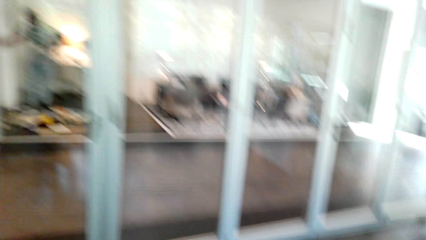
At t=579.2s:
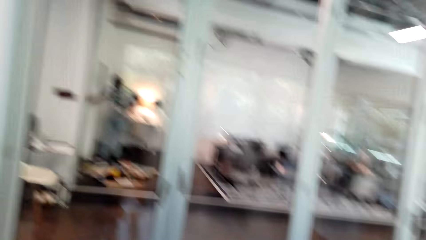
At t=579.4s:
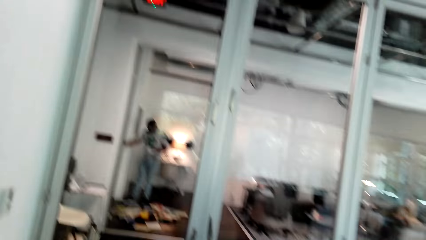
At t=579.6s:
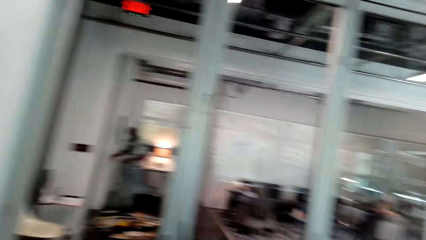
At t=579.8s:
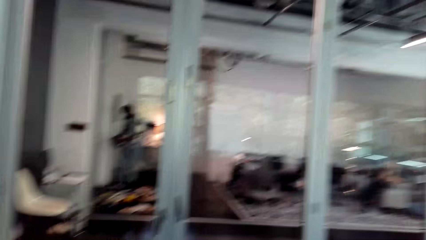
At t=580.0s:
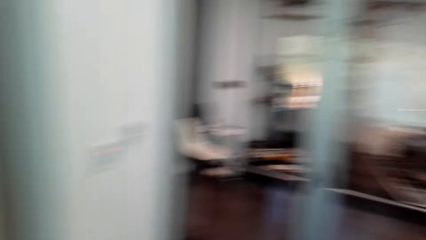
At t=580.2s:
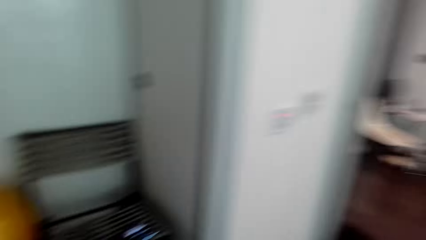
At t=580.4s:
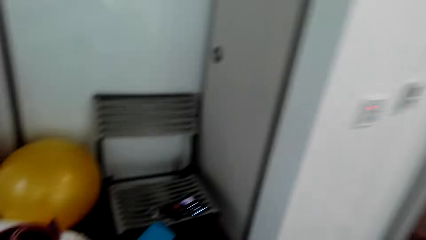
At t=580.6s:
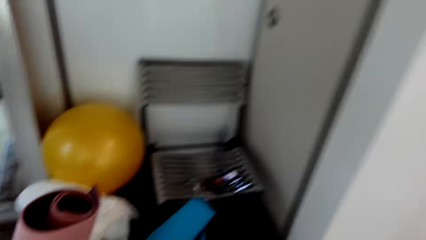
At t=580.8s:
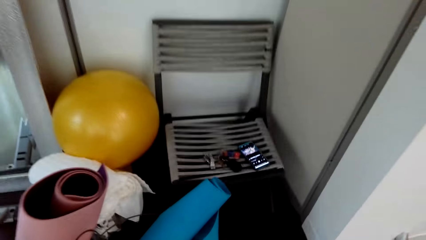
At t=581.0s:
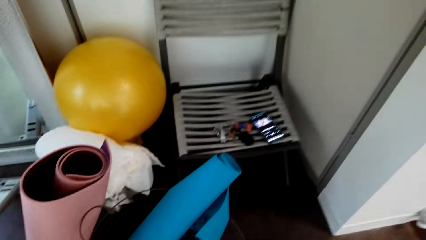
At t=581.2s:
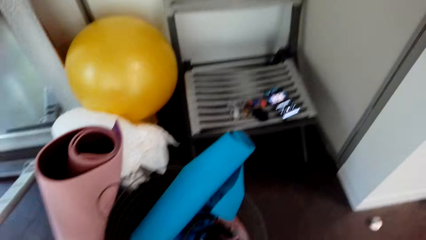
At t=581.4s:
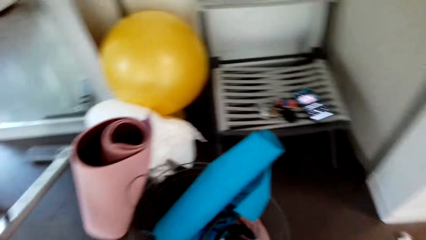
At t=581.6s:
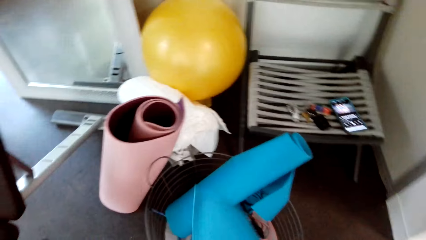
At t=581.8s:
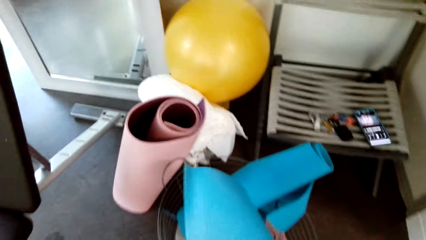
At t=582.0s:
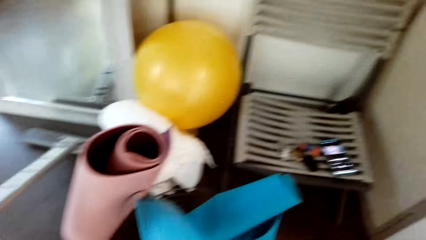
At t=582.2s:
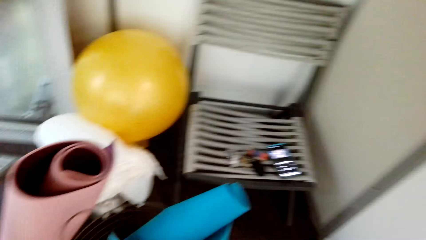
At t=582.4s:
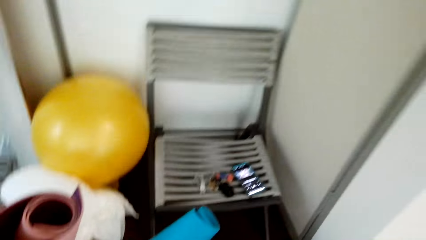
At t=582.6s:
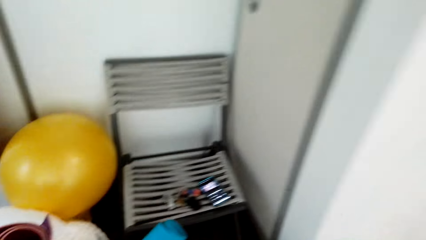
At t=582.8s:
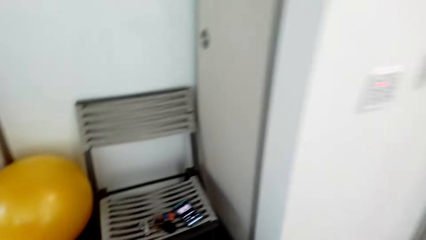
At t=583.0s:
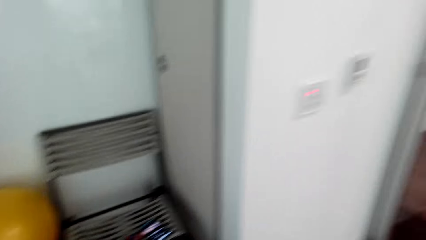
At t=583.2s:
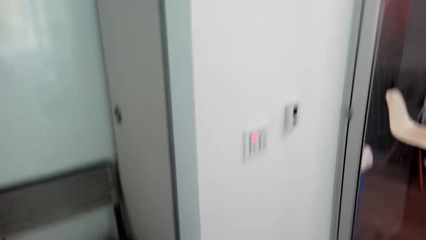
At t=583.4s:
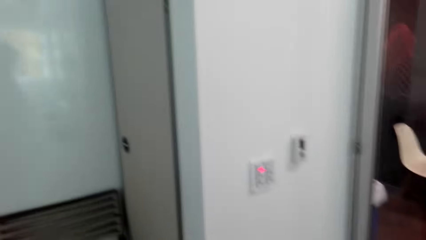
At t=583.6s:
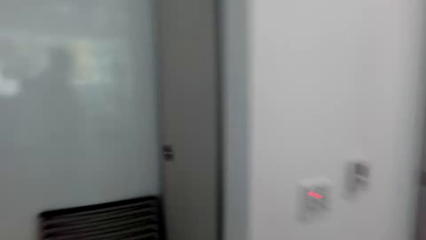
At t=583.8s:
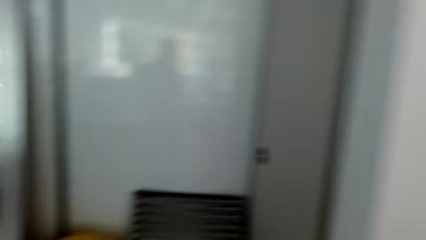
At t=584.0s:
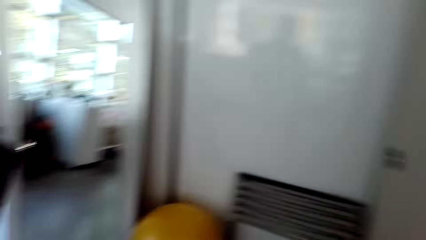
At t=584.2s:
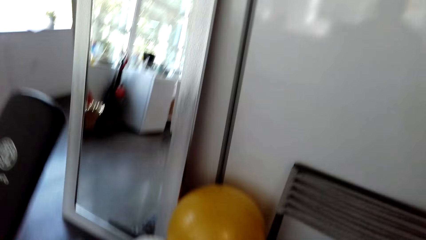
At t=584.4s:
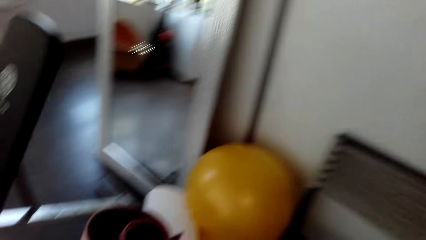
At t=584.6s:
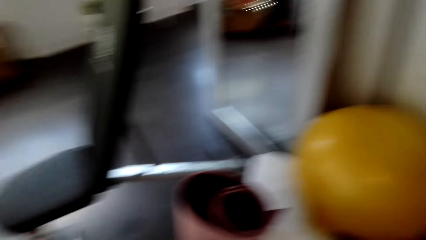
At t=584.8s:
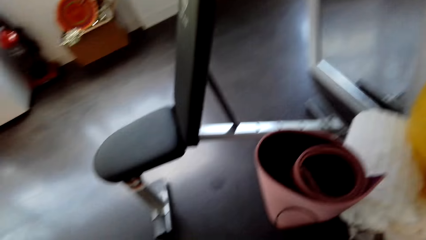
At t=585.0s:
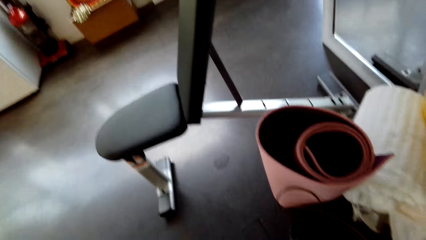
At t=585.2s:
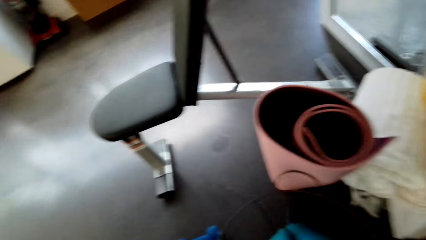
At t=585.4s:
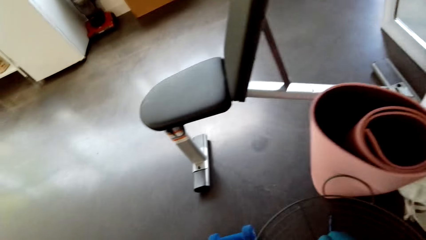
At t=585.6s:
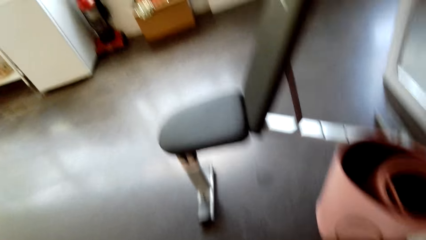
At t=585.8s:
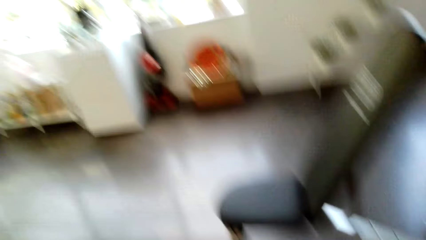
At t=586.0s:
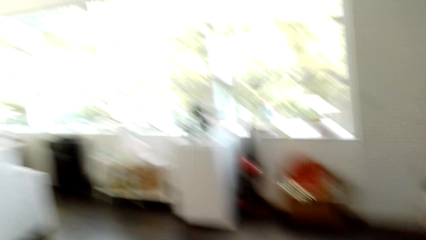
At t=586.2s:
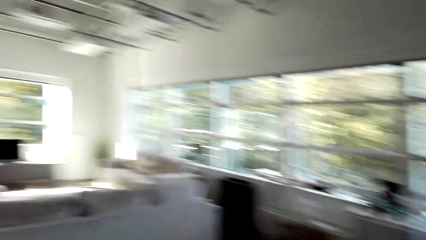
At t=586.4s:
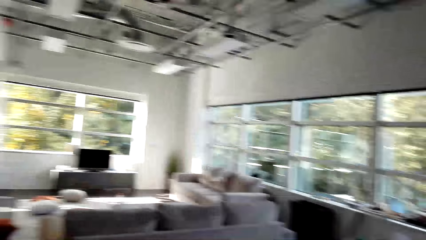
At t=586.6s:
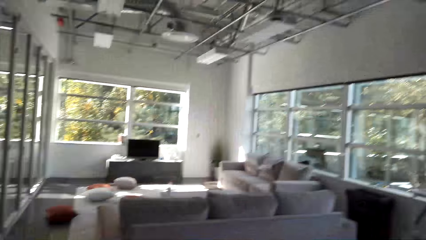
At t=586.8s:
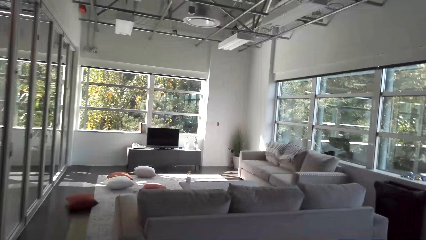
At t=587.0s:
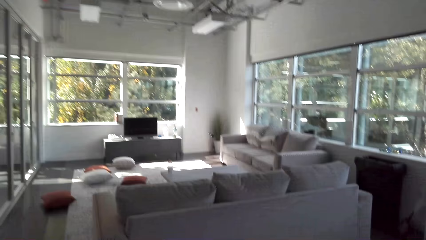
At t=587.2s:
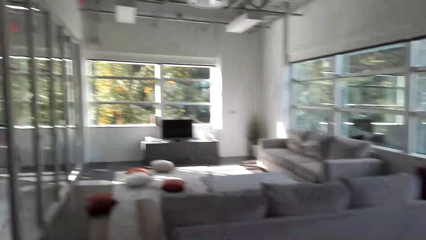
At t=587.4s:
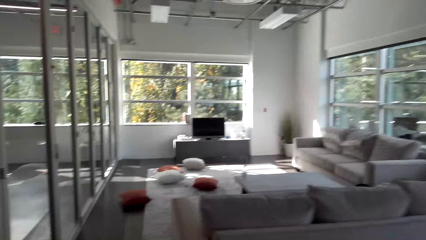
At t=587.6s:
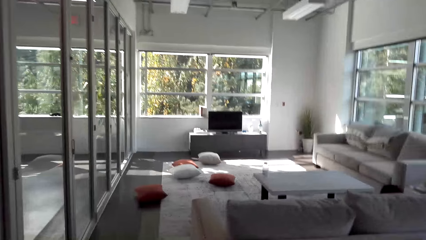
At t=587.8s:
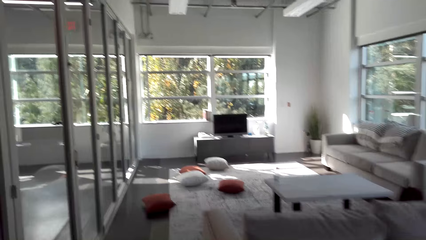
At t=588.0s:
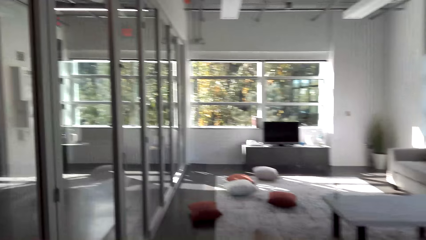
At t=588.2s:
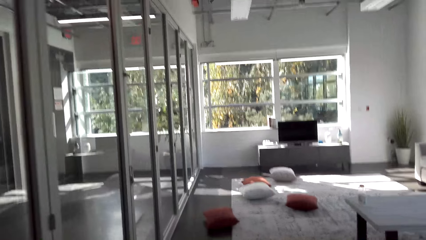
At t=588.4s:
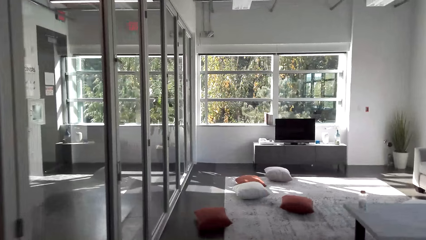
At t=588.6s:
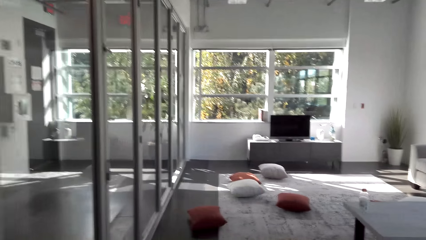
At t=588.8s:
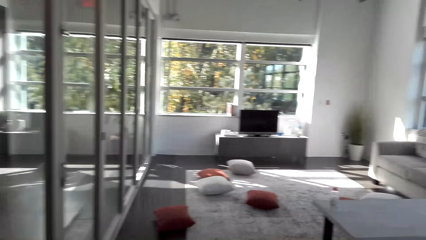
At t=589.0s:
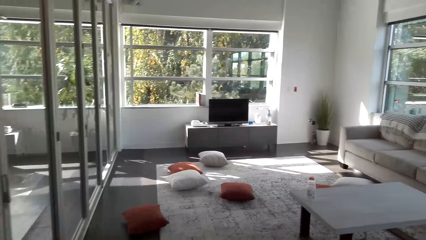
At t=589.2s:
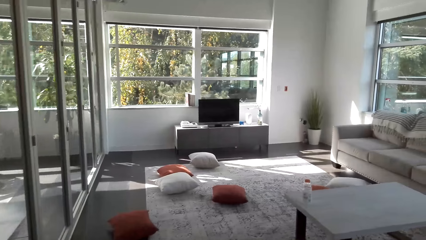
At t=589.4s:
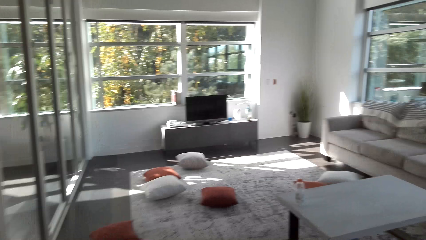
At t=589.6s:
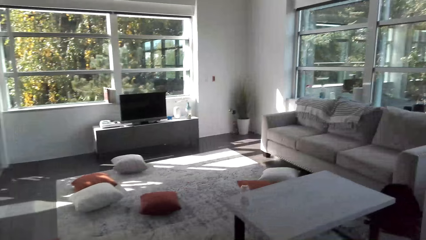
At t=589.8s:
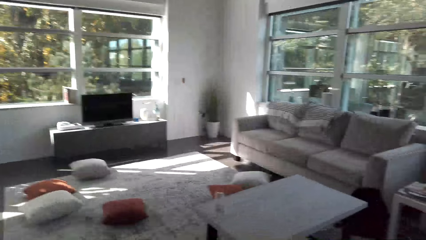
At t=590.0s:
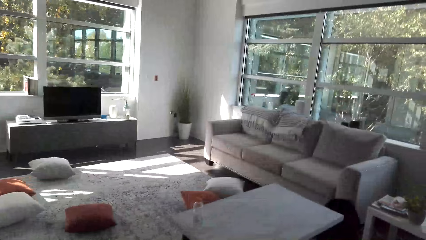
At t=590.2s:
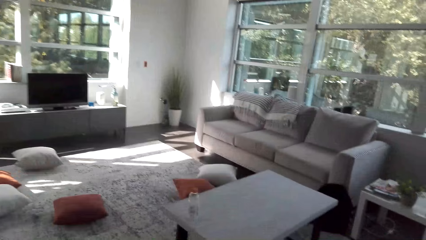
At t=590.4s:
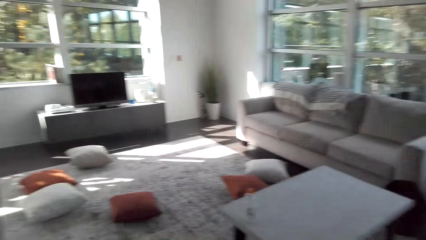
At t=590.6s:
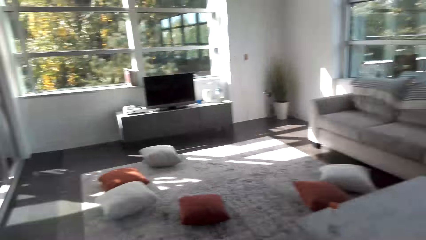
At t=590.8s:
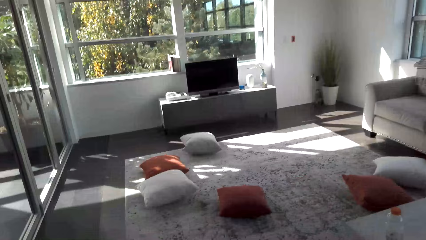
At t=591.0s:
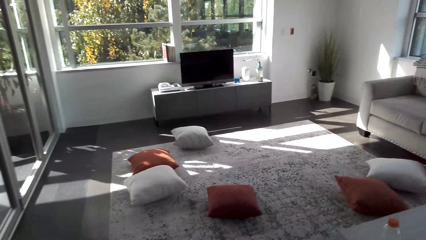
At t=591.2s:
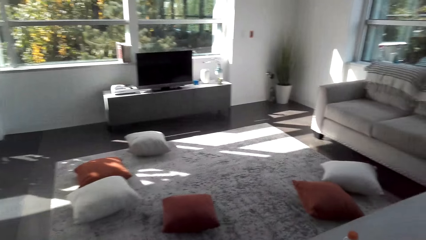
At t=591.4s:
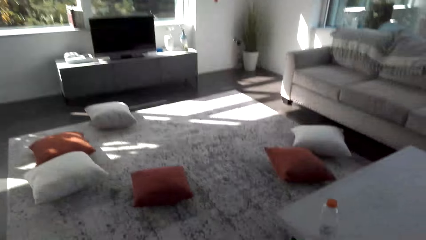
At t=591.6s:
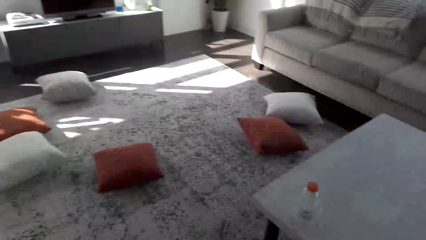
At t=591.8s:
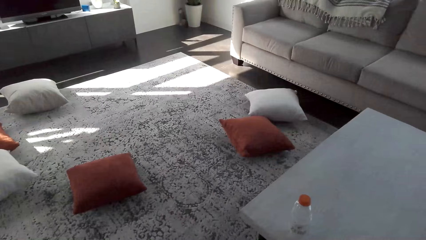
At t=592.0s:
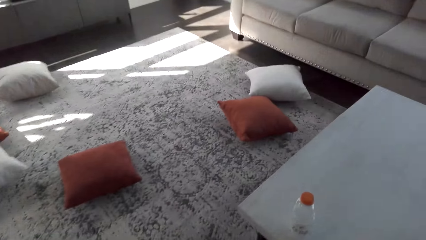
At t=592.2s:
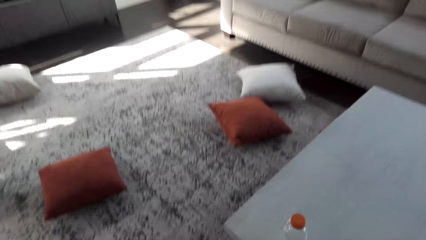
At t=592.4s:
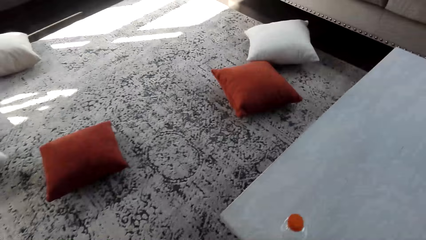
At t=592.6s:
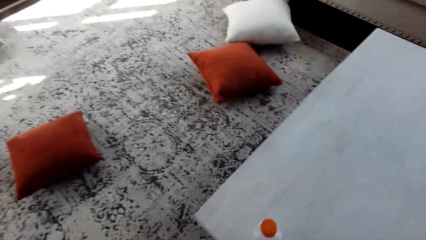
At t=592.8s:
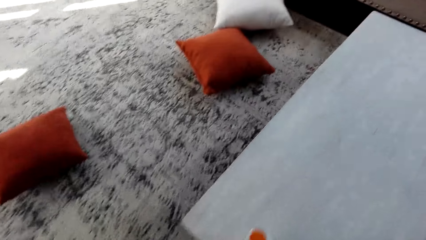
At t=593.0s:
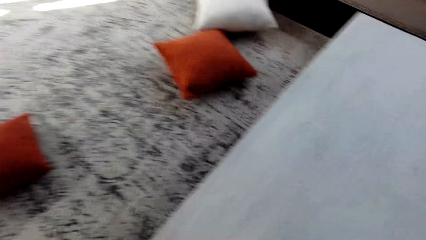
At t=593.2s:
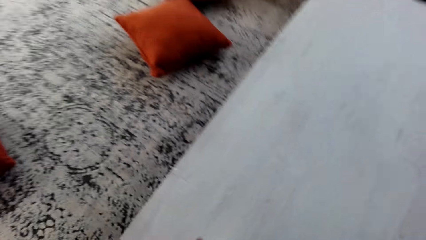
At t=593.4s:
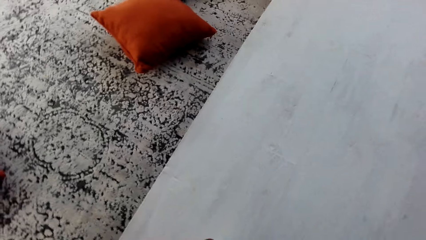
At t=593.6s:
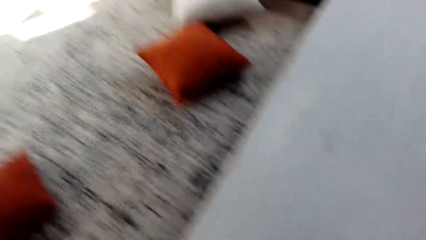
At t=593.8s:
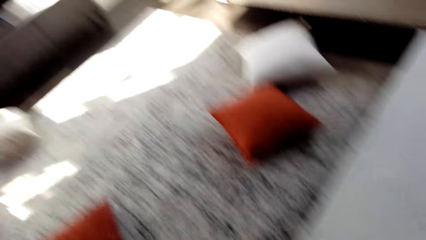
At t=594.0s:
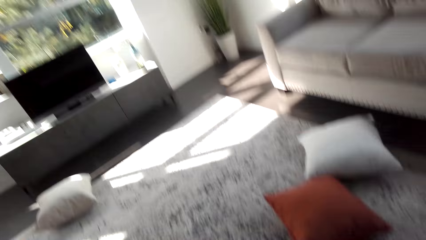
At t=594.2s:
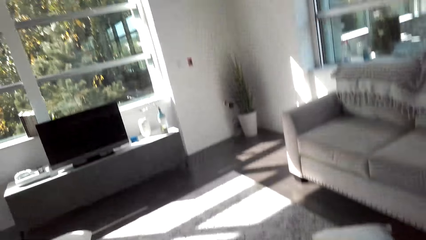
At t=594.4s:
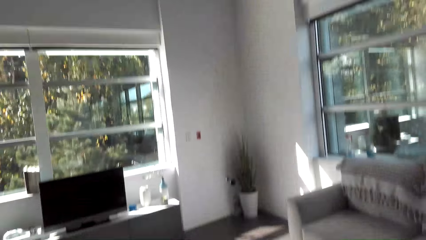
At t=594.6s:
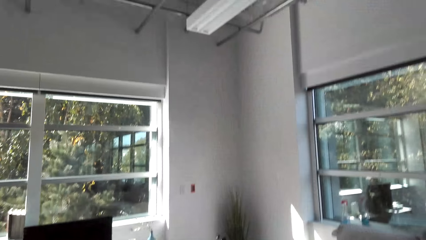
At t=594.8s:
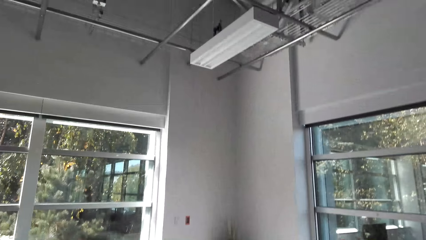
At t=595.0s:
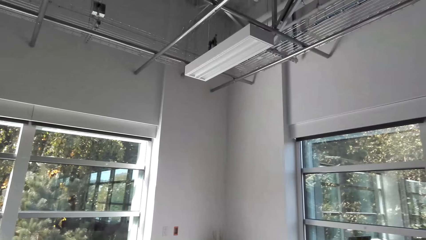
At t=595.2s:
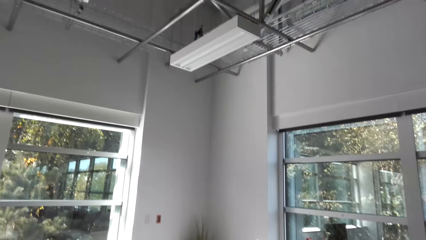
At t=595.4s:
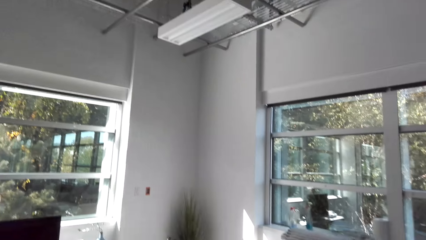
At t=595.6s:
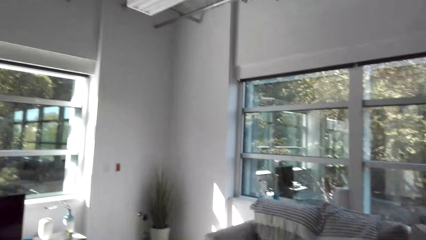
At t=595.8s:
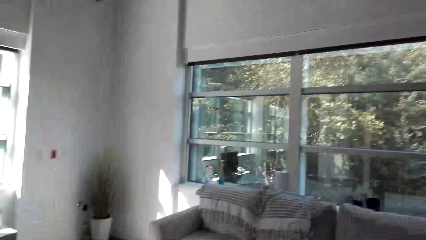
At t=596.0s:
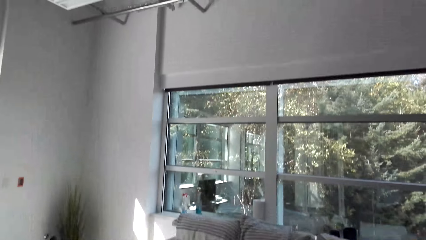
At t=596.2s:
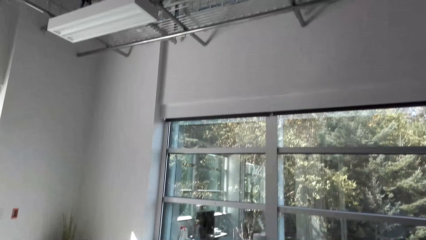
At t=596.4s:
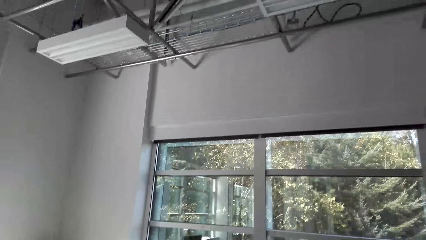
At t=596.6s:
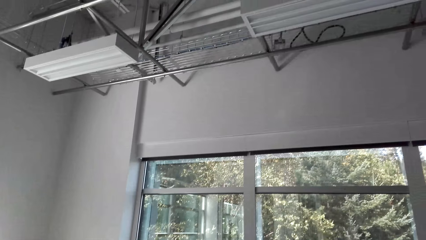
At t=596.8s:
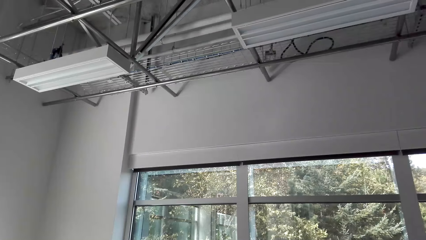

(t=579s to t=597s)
The camera wearer looks around. They put the mat in the bucket at a corner. They walk around the house. They look around. They walk in the house. They pick the bottle of water. They drink water.
